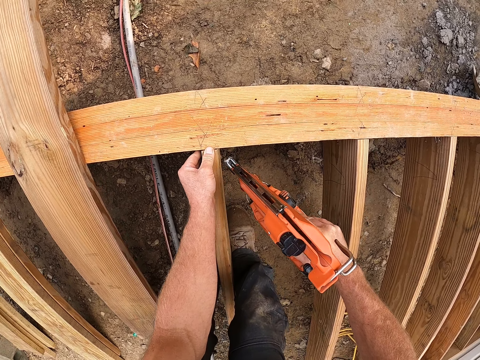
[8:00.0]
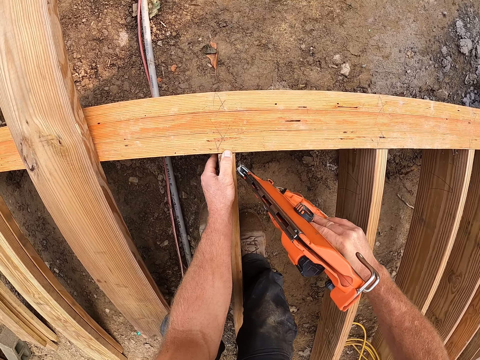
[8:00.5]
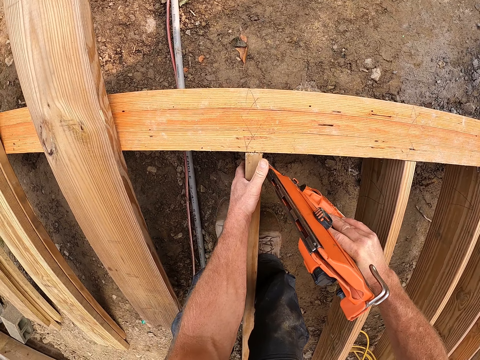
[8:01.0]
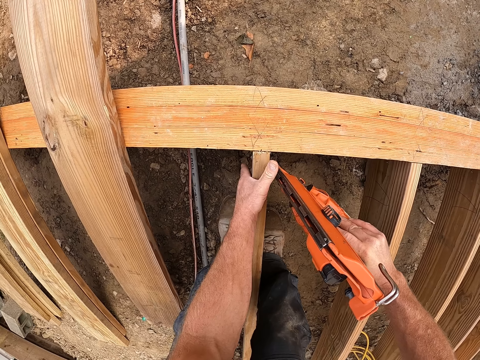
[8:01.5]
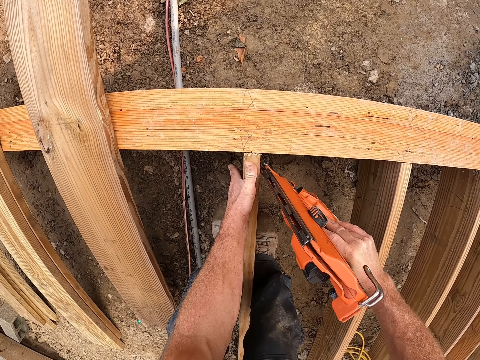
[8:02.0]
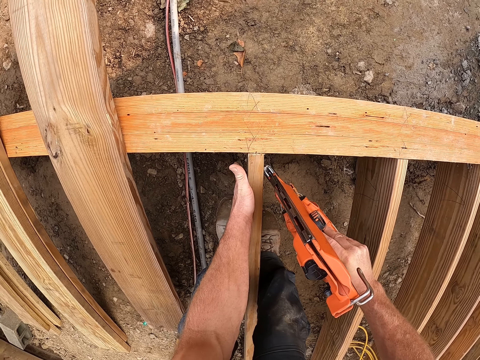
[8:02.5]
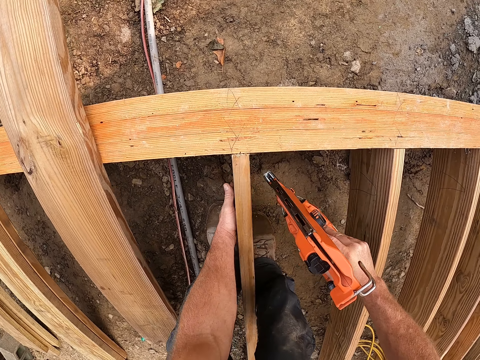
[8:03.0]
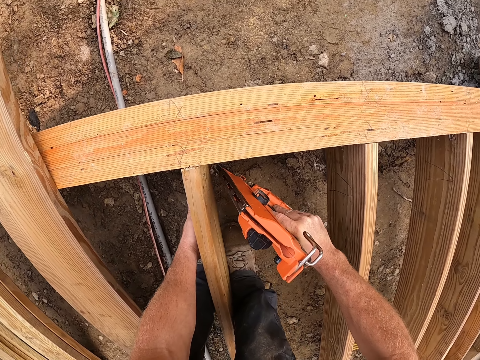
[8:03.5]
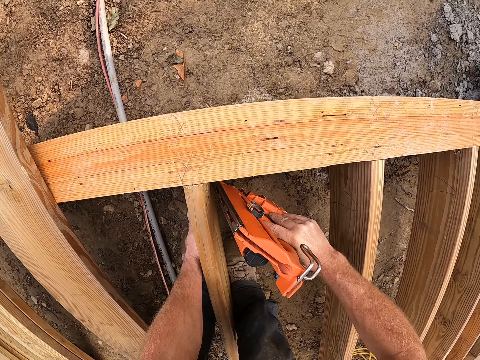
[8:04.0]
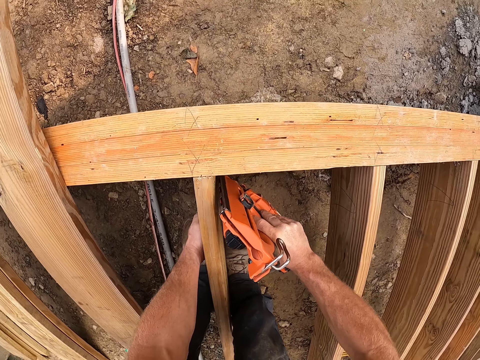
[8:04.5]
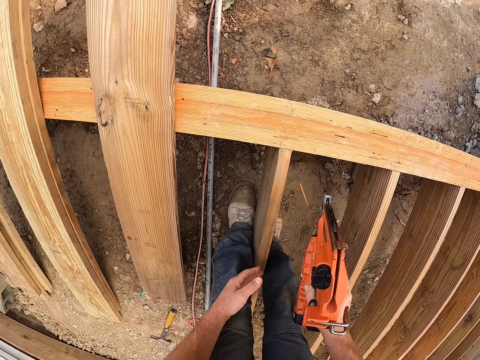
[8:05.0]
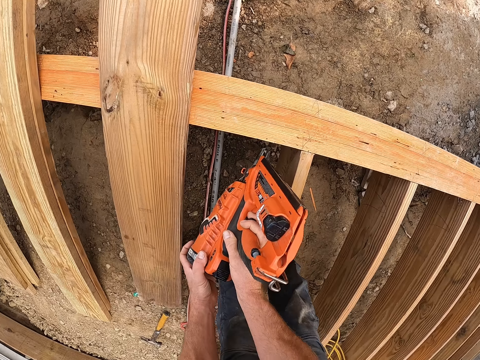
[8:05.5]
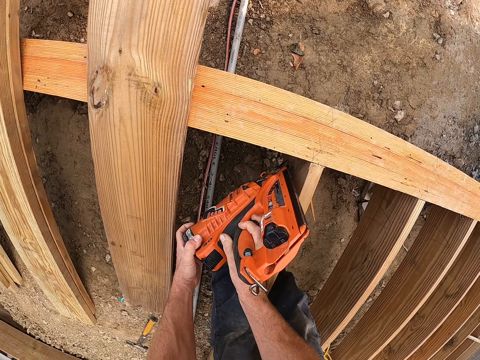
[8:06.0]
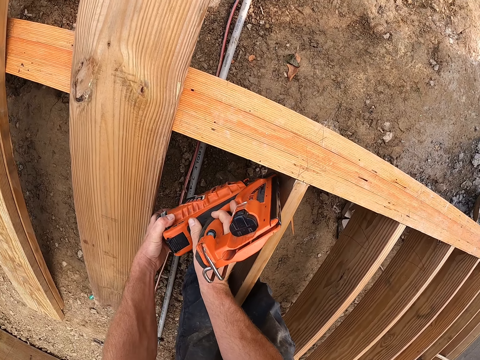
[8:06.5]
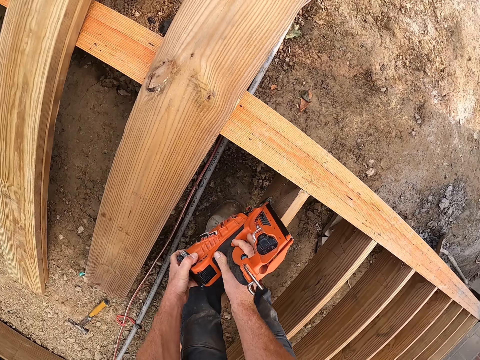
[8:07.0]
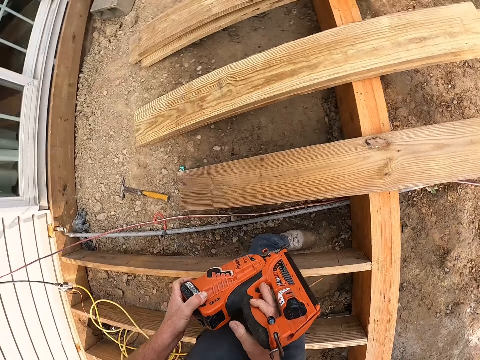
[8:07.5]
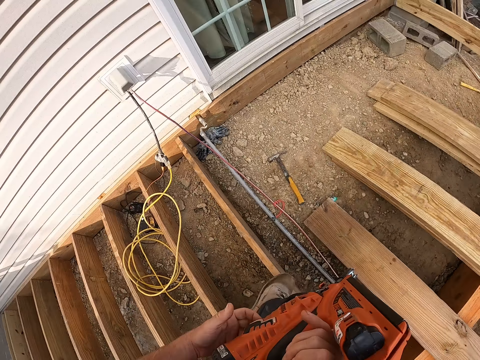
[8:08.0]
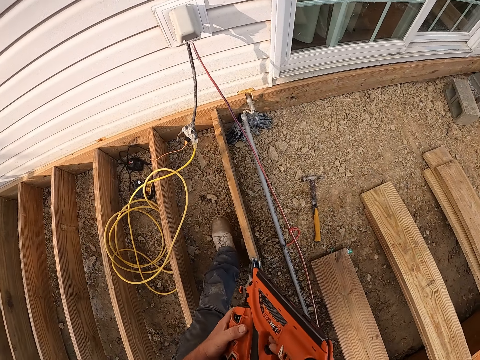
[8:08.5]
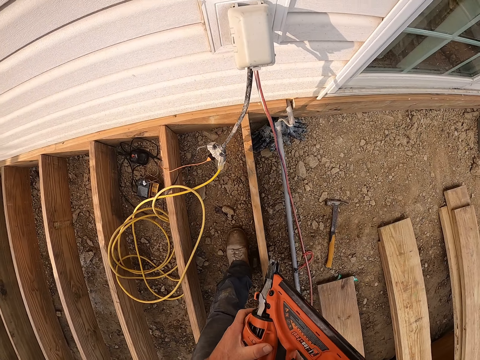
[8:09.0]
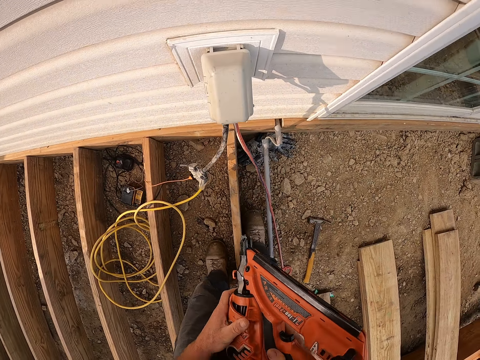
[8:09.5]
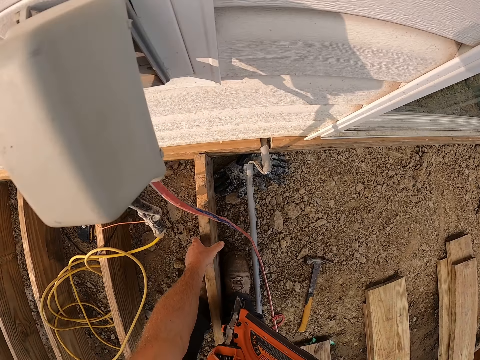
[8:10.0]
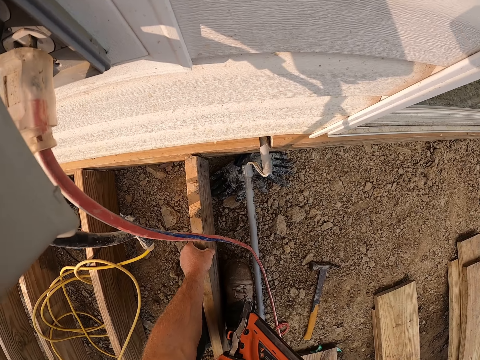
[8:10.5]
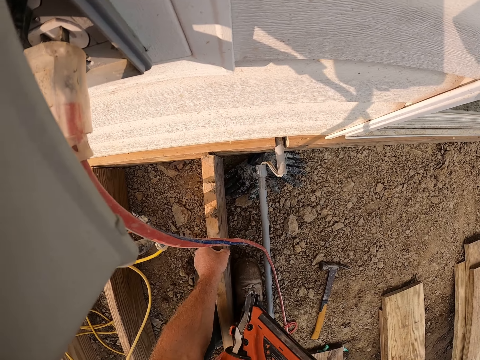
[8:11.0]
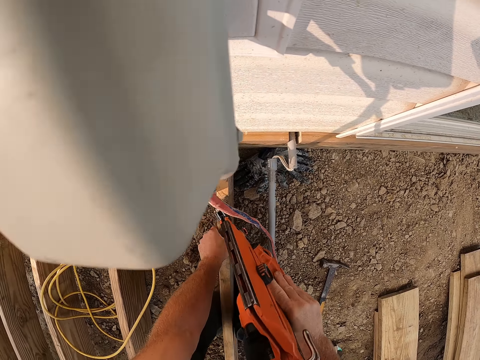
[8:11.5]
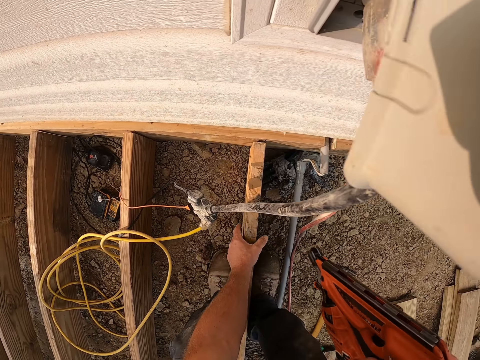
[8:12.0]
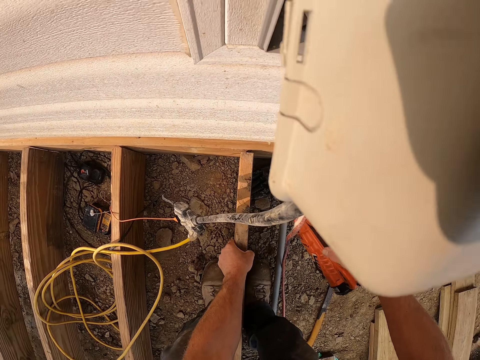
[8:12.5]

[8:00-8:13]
The camera wearer nails the wood with the nail gun. They turn to the other side of the wood. They adjust the wood. They touch the piece of wood.

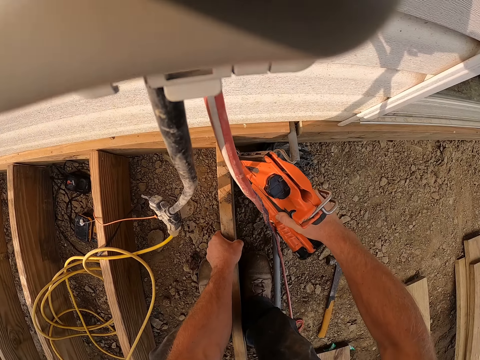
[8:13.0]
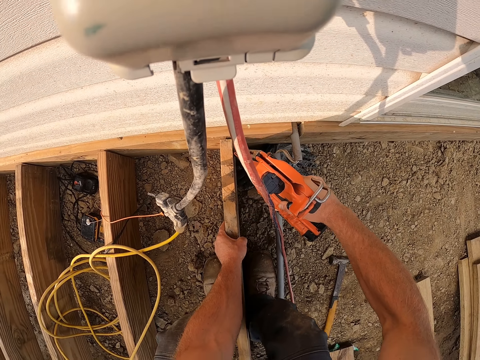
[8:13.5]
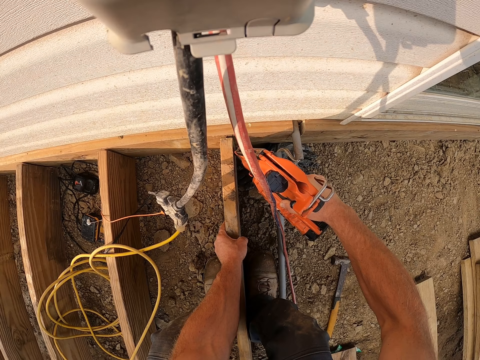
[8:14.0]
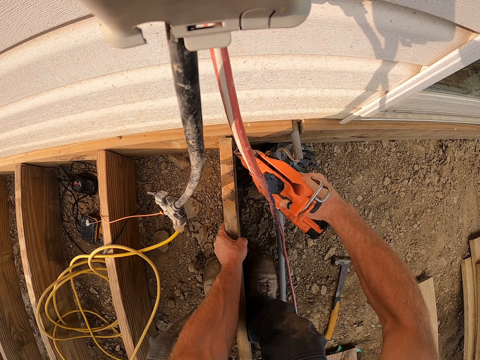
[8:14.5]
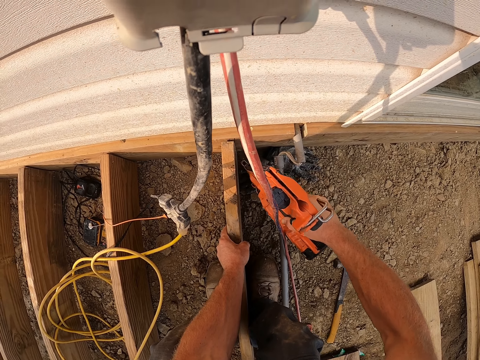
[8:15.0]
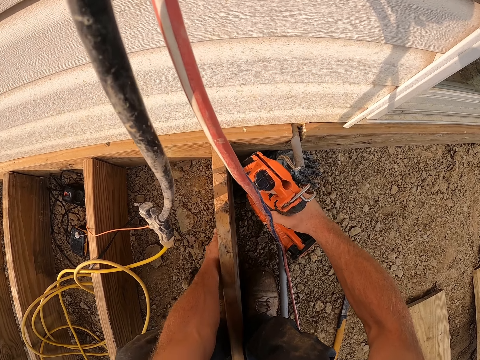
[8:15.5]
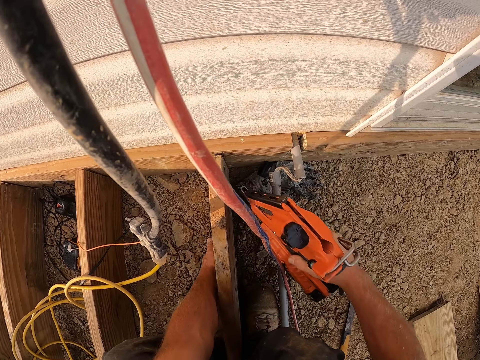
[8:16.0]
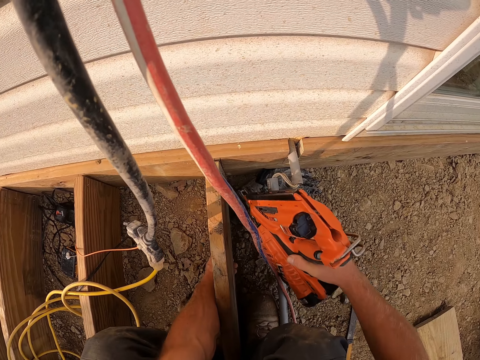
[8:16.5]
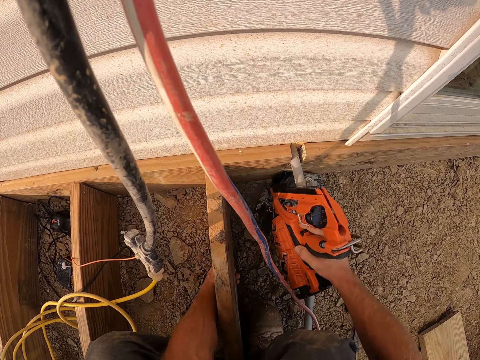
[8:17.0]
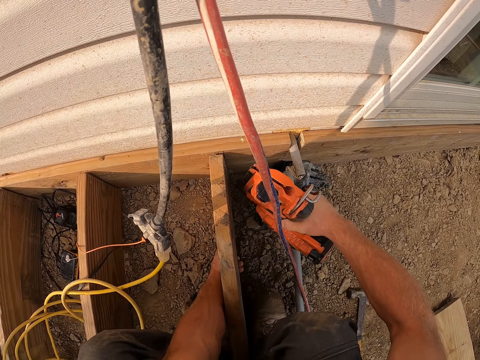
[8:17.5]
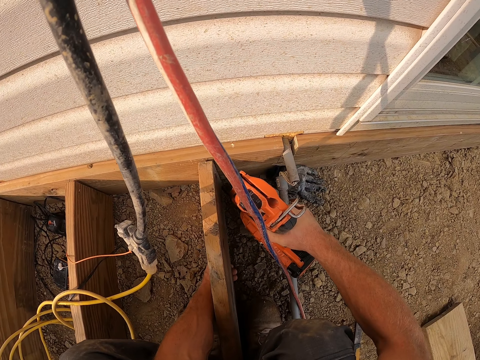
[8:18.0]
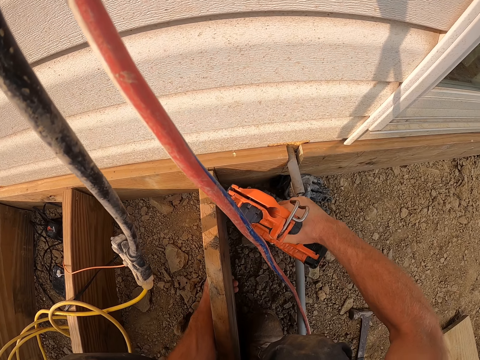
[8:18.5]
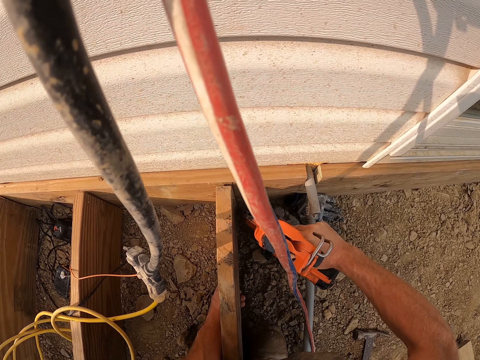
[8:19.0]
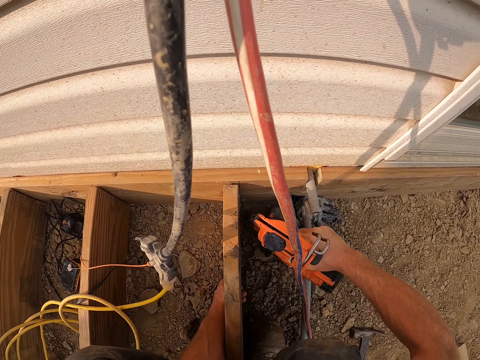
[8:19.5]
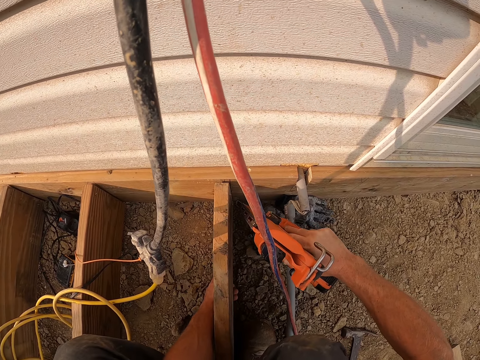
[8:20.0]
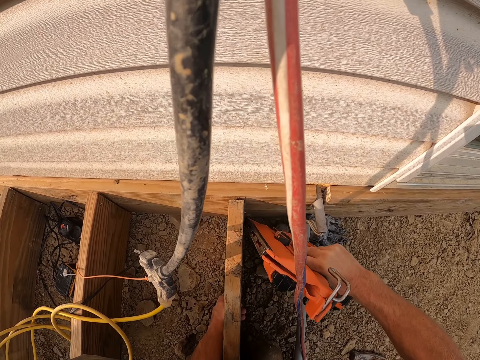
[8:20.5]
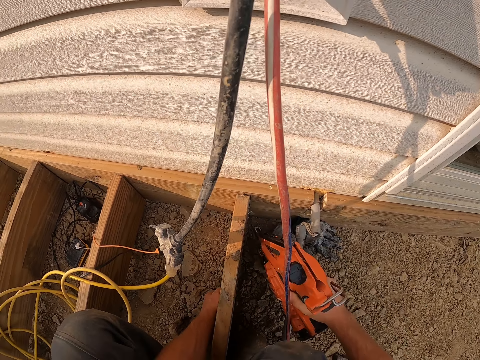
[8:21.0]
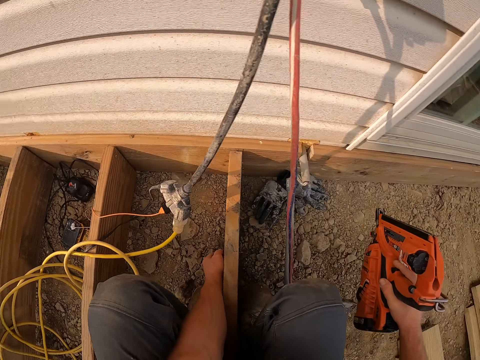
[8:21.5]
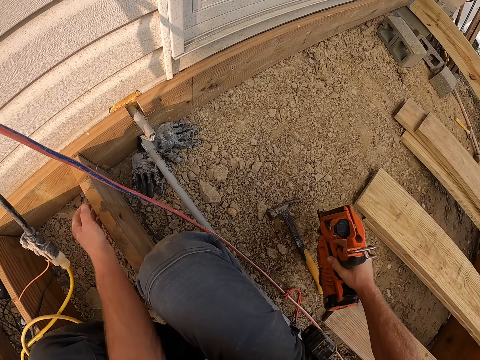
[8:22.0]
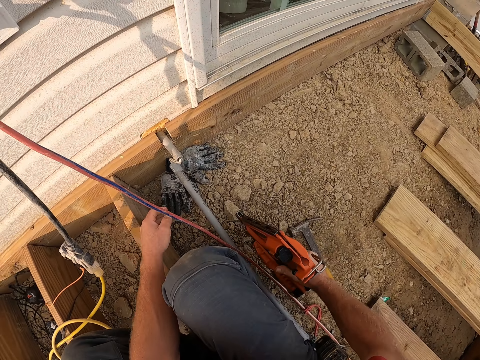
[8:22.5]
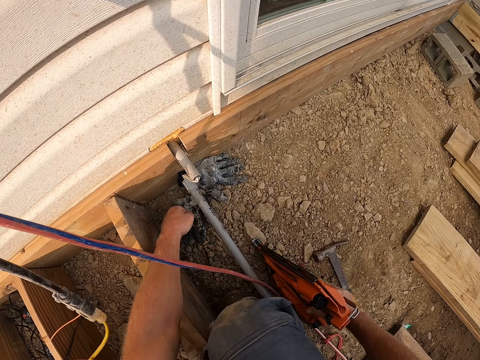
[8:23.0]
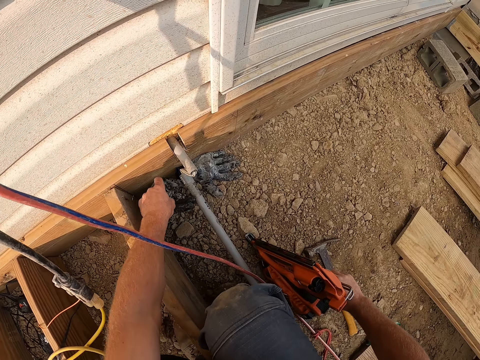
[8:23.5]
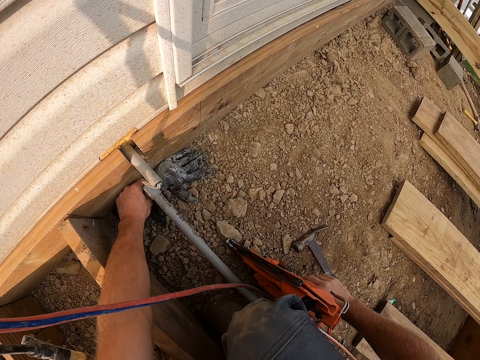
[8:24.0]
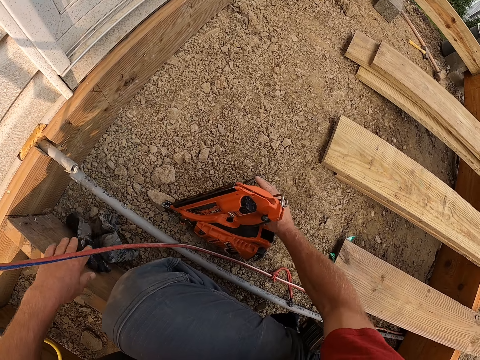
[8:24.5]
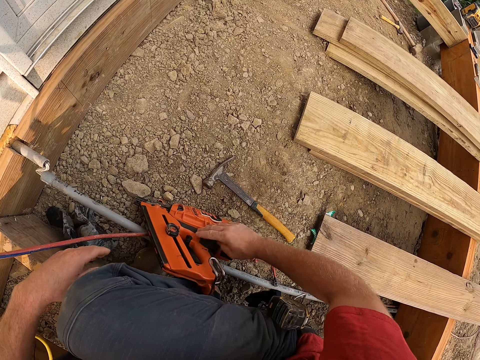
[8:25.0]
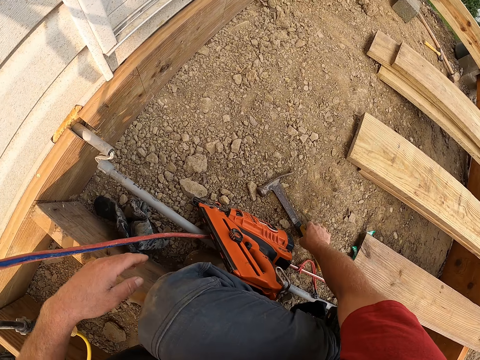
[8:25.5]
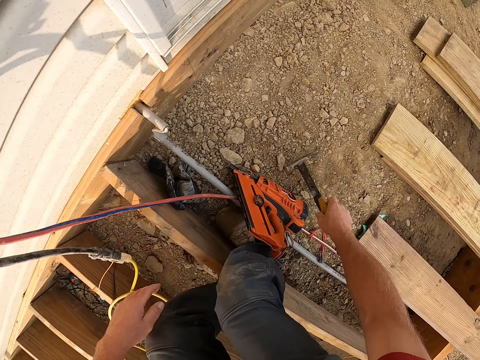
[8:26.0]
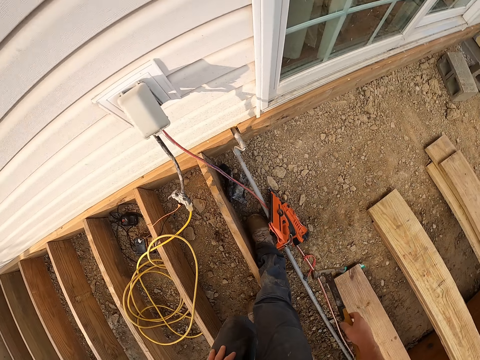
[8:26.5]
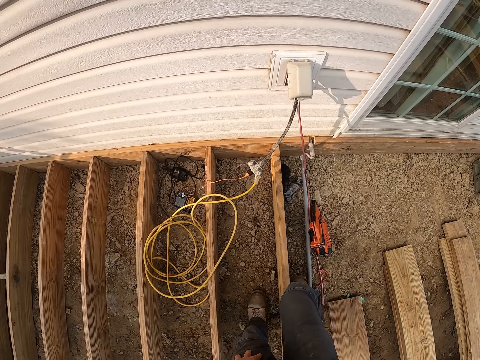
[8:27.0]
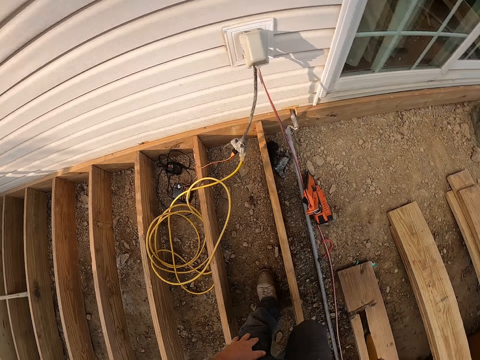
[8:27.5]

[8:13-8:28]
The camera wearer nails the wood with the nail gun. They adjust a pair of black gloves on the floor with the nail gun. They nail the wood with the nail gun. They move the pair of gloves aside on the floor. They leave the nail gun on the floor. They pick up the hammer.
